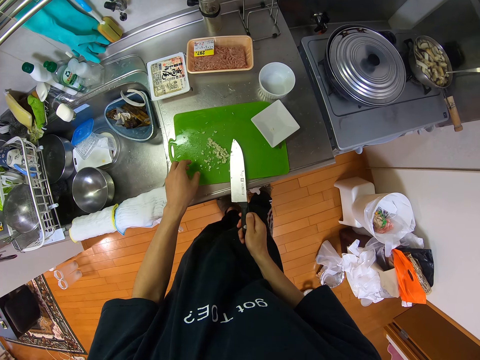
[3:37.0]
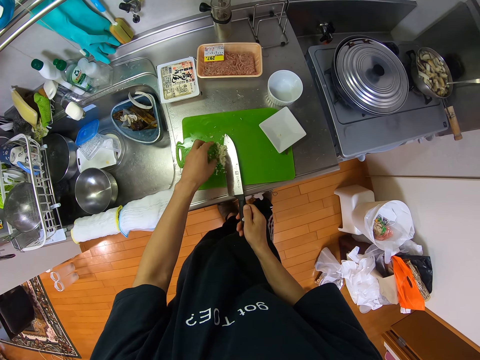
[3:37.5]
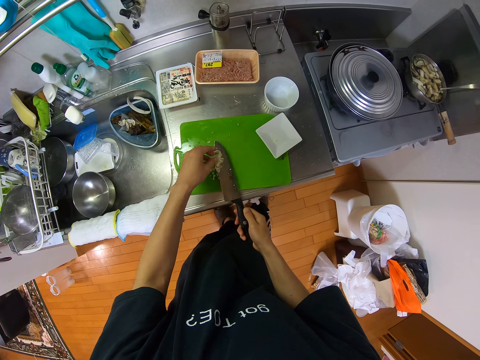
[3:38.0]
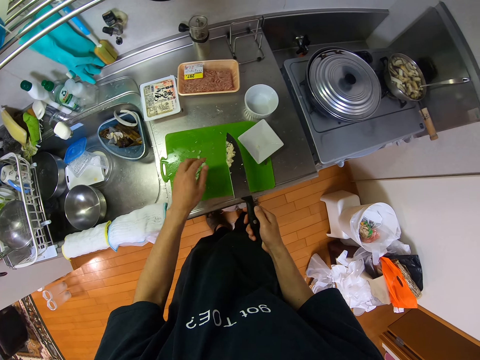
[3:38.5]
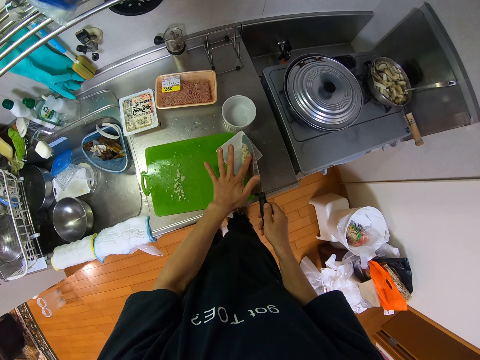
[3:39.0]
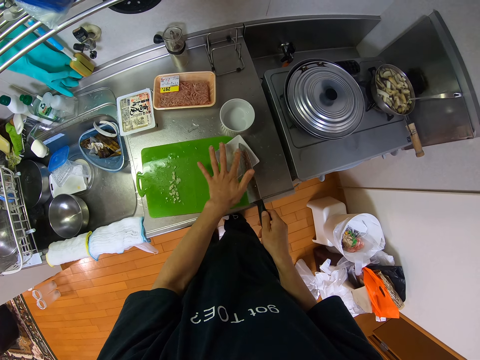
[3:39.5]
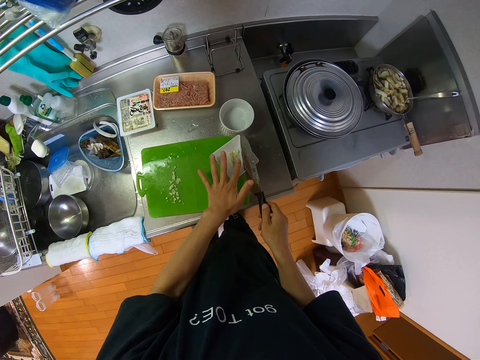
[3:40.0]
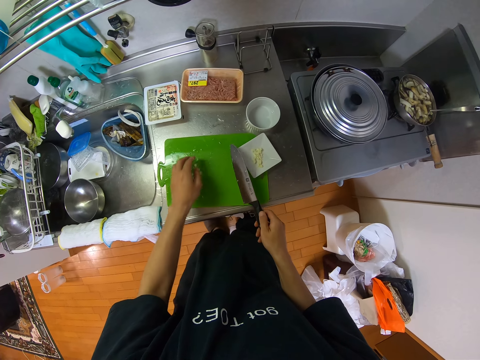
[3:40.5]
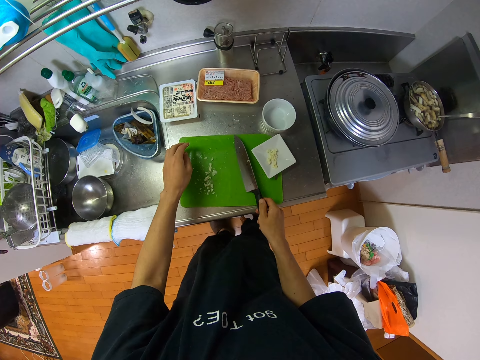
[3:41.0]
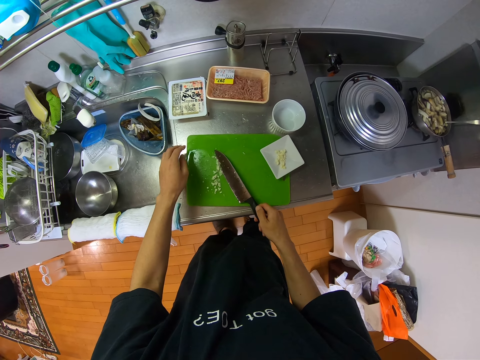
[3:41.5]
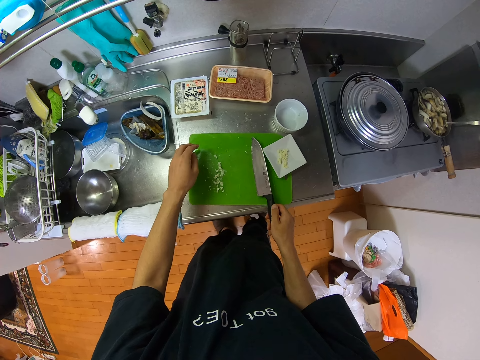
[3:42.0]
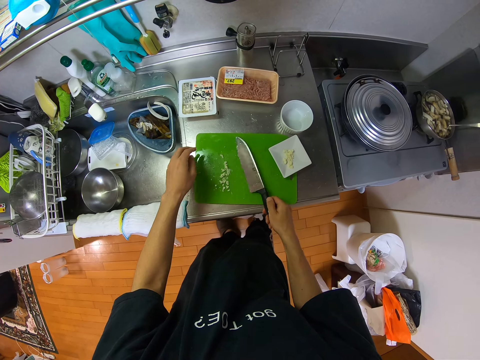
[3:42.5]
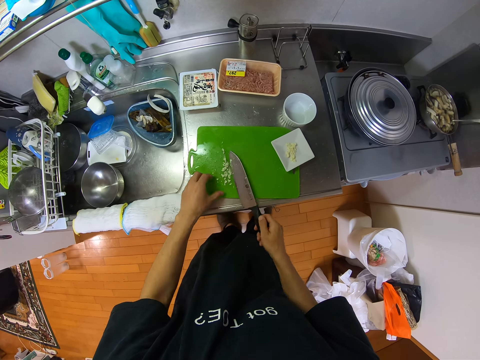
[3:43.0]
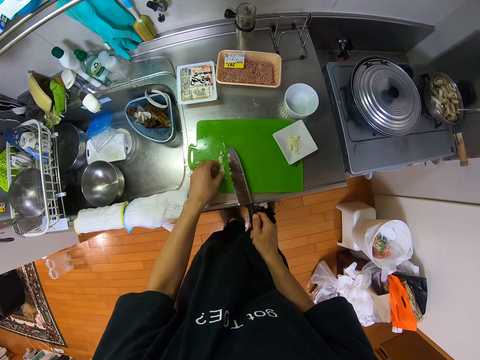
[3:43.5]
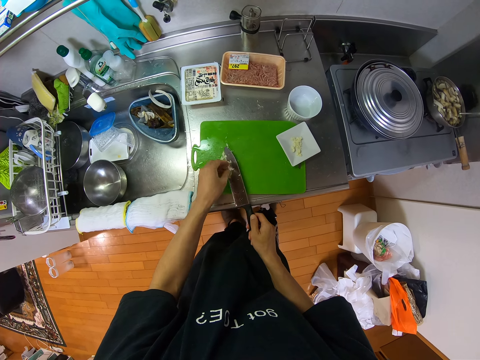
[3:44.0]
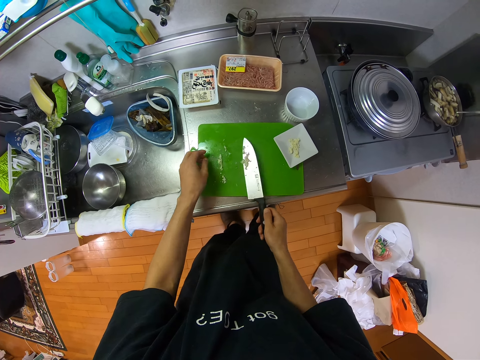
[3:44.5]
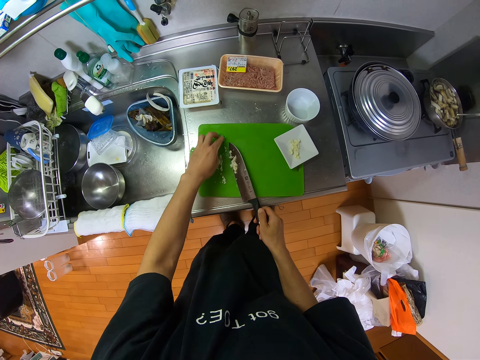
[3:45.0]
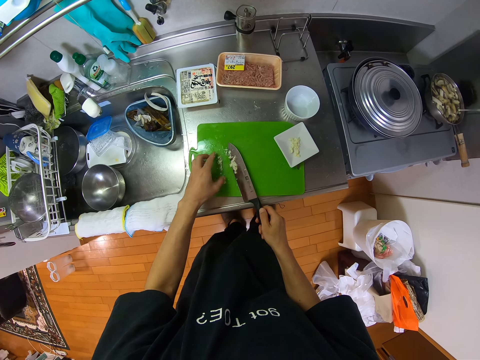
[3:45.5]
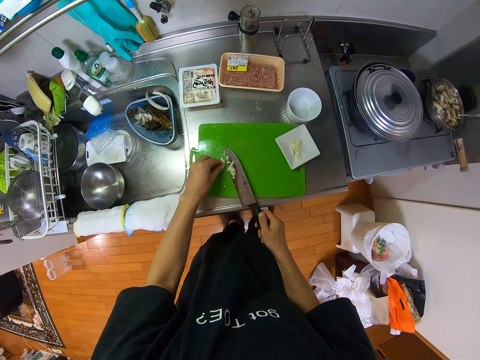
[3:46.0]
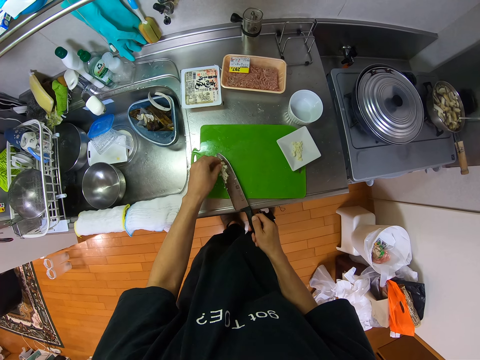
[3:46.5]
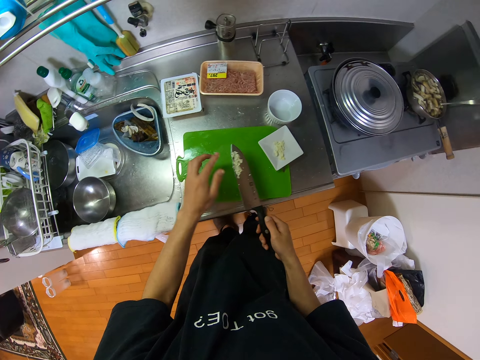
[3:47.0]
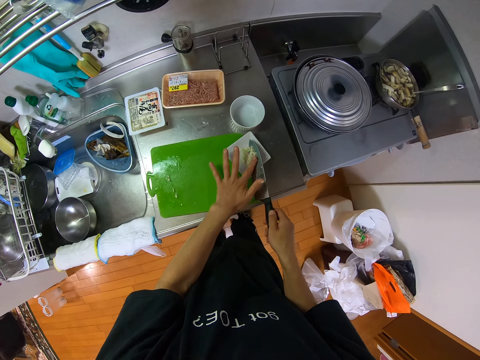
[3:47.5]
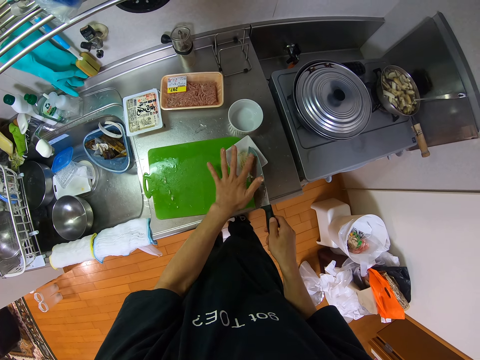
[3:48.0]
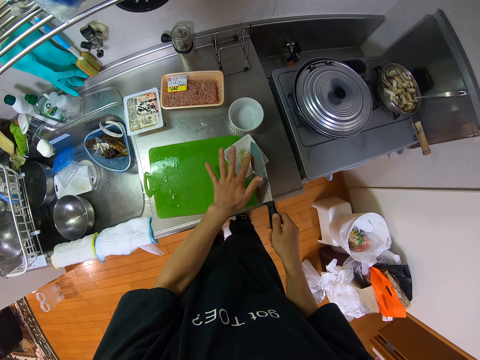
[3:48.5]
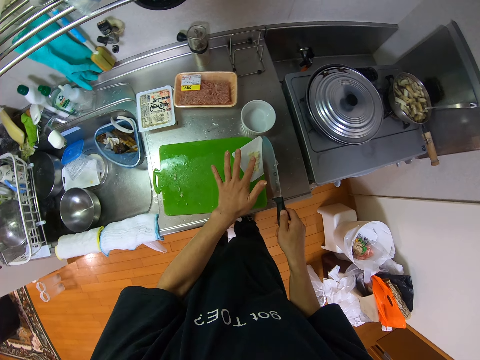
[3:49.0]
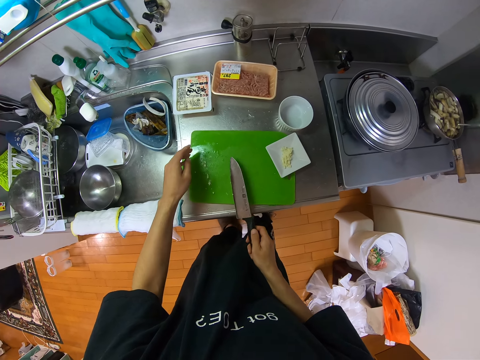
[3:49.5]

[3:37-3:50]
The camera wearer packs the garlic on the tray with the tray and her left hand. They pick garlic pieces with a knife. They wipe off garlic from the knife. They wipe off garlic from the knife again. They drop the garlic into the plate on the table. They pull their hand off the knife, pull the knife off the plate. They pack the garlic on the tray with the tray and her left hand. They pick garlic pieces with the knife. They collect garlic pieces with his hand. They pick garlic pieces with the knife. They wipe off garlic from the knife. They drop the garlic into the plate on the table.

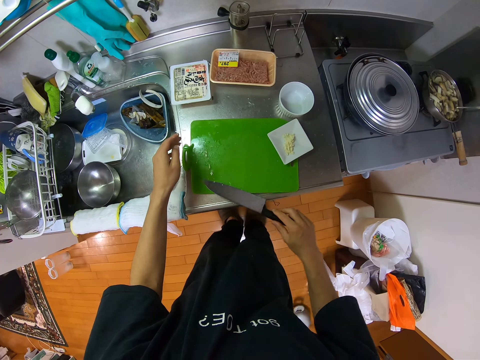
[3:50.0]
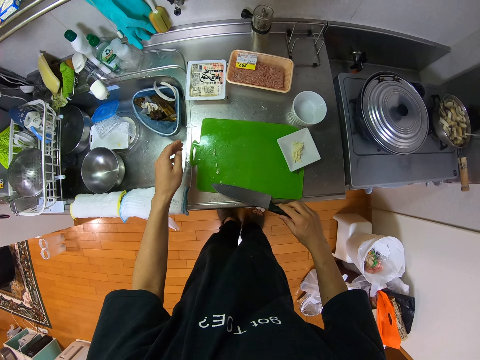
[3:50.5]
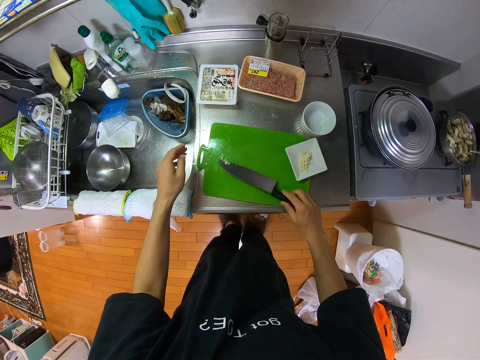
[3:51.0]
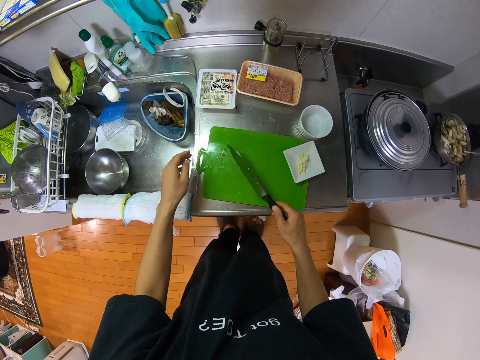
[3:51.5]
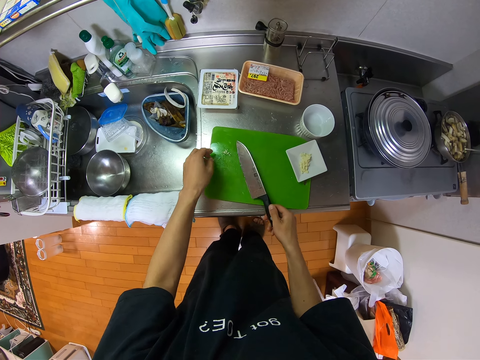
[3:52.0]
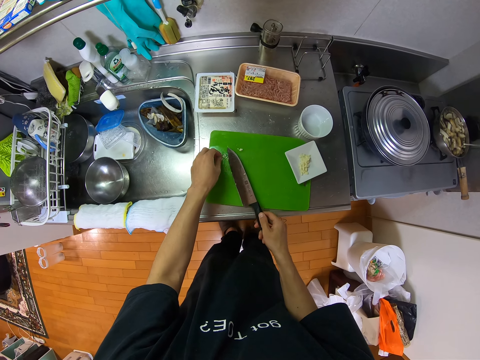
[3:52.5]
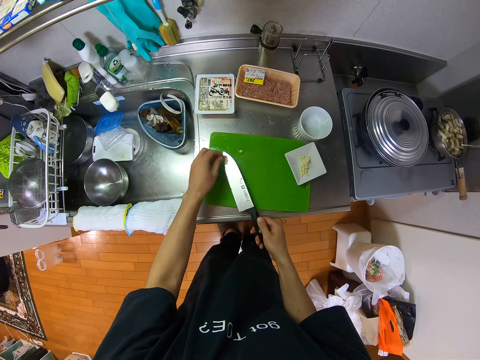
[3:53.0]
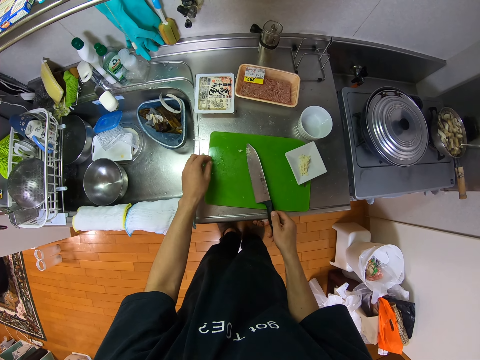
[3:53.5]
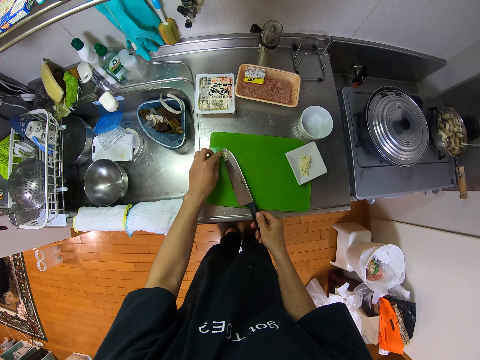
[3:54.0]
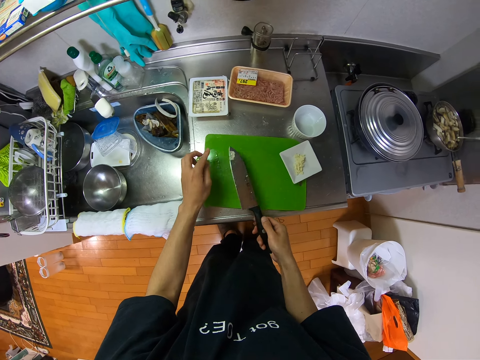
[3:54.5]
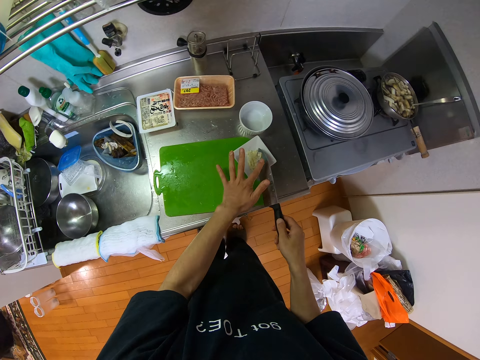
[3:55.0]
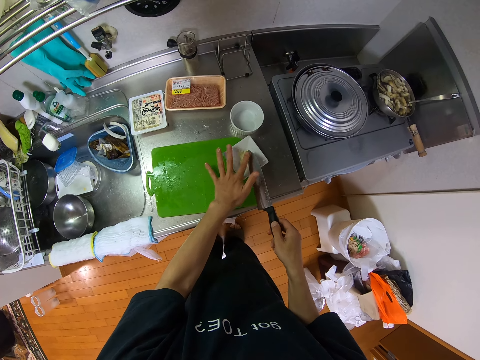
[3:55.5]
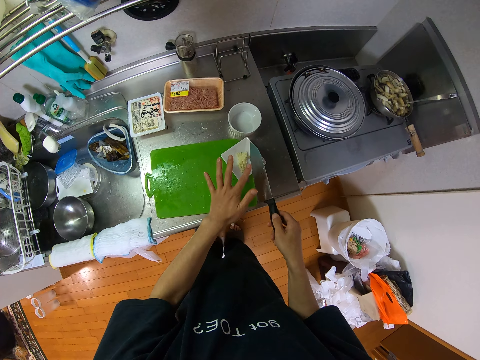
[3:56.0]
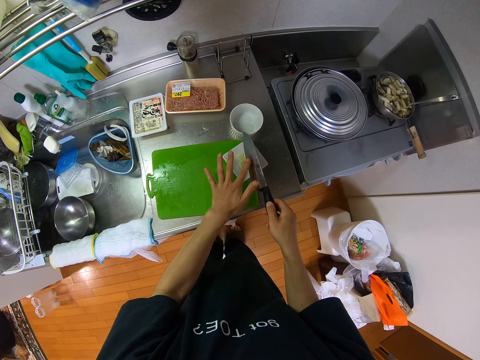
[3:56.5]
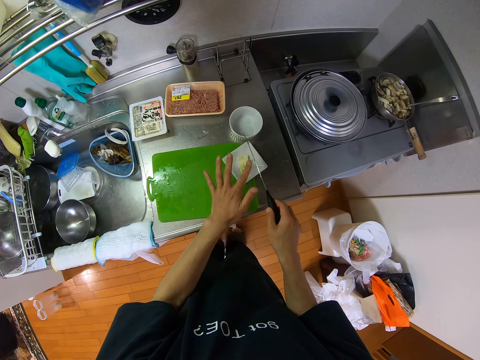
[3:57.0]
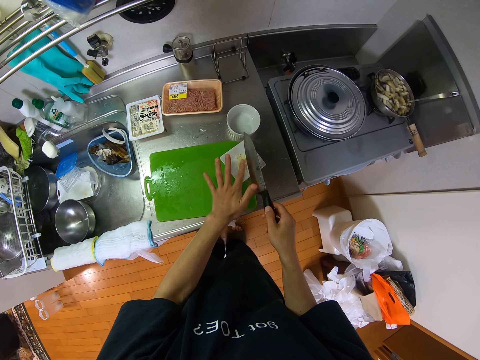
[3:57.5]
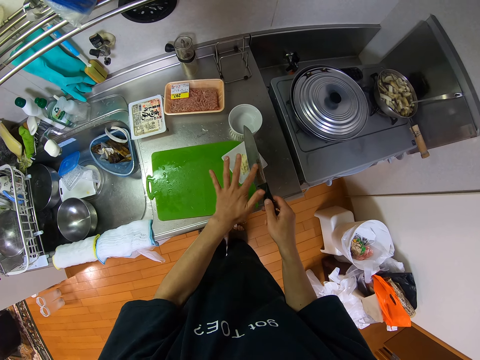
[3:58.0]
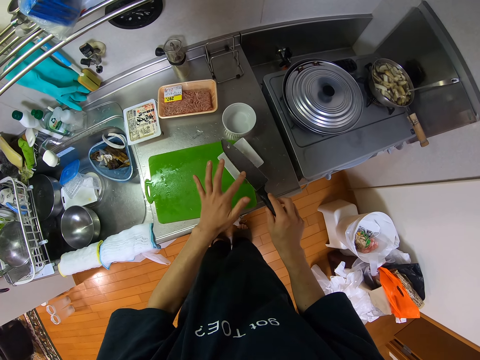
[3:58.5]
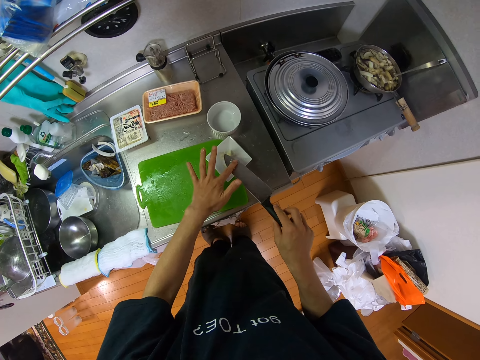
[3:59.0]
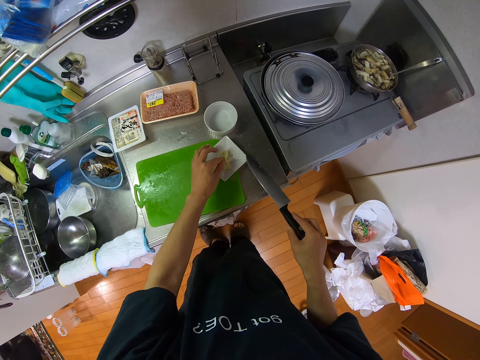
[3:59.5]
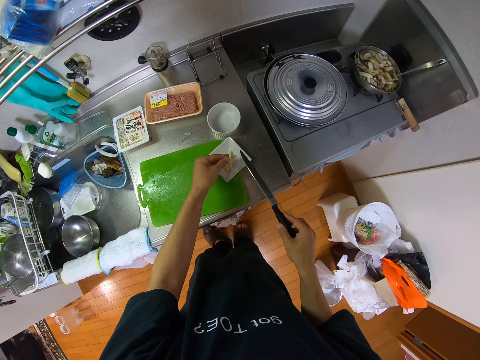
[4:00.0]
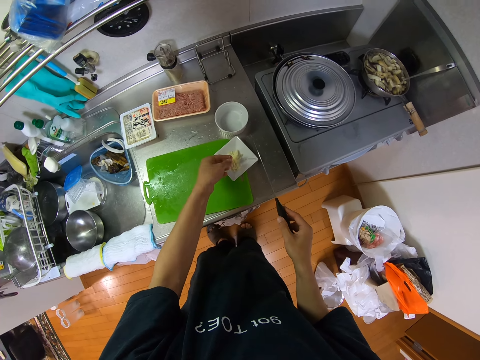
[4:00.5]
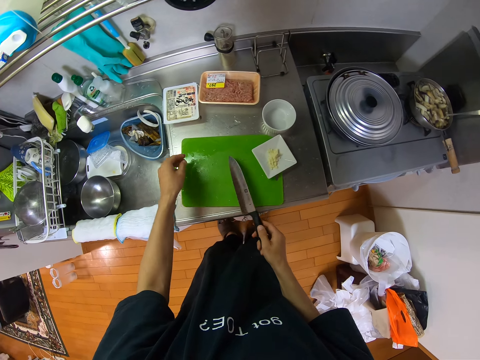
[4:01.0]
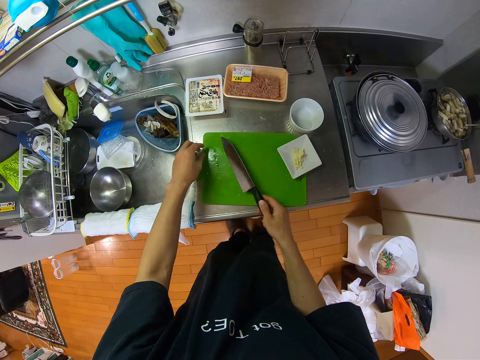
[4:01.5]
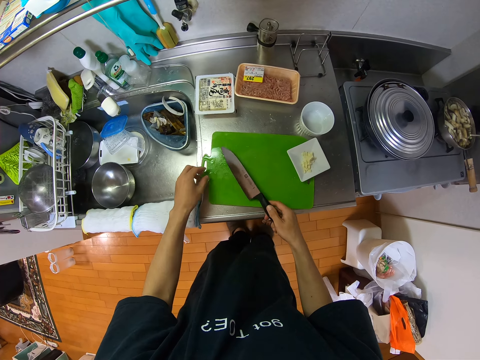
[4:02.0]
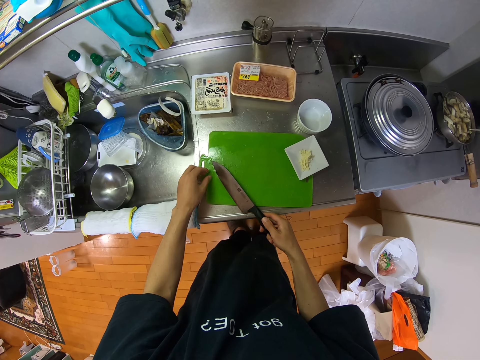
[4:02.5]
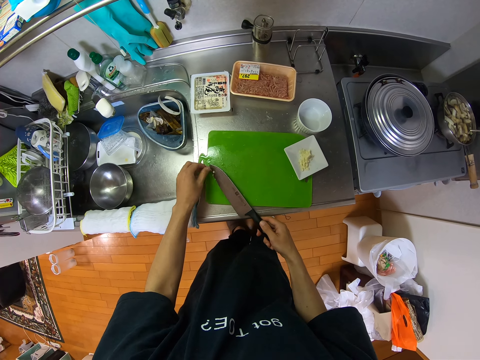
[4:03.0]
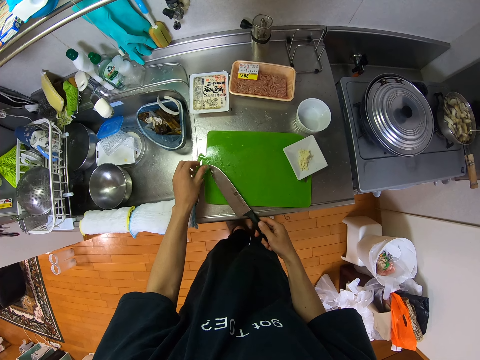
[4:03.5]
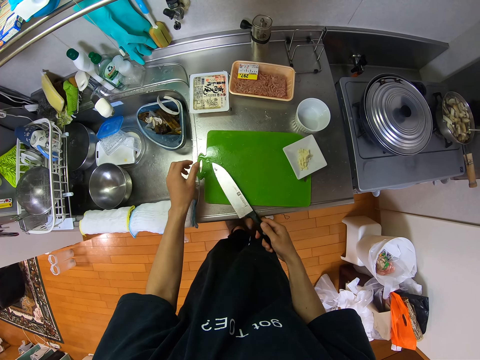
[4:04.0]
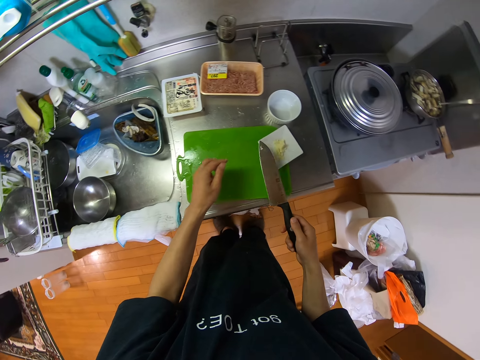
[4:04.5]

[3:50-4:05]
The camera wearer packs the garlic on the tray with the tray and her left hand. They push garlic pieces on the spoon. They lift the spoon off the cutting board. They pick garlic pieces with a knife. They wipe off garlic from the knife. They drop the garlic into the plate on the table. They wipe off garlic from the knife. They pull his finger off the knife. They wipe off garlic from the knife. They flip the knife. They wipe off garlic from the knife. They pack the garlic on the tray with the tray and her left hand. They put garlic pieces on the knife.
